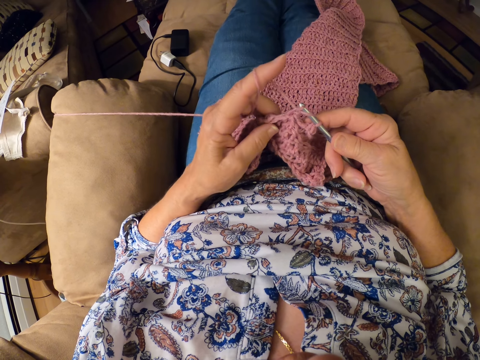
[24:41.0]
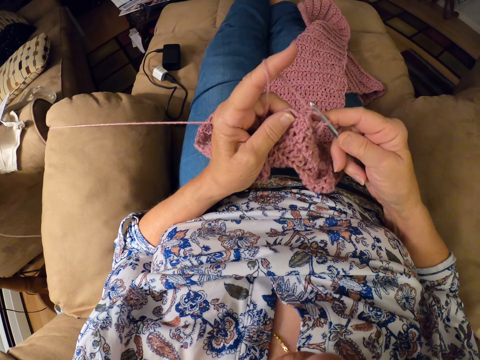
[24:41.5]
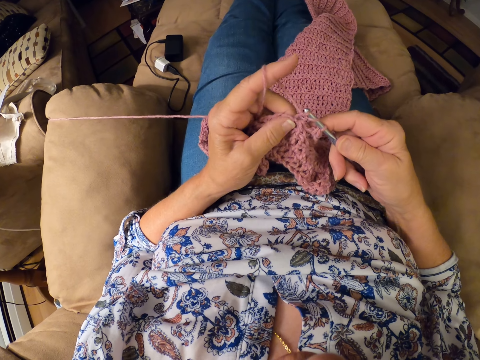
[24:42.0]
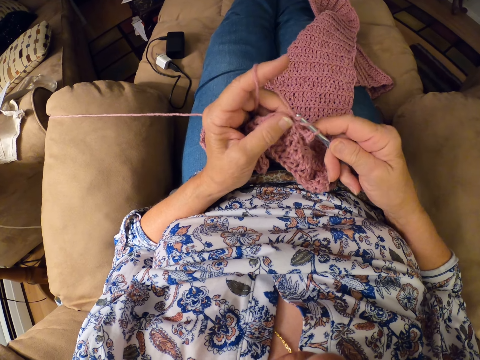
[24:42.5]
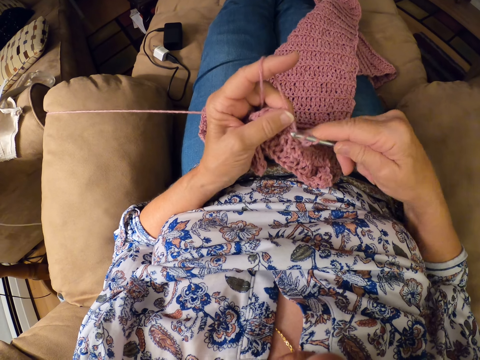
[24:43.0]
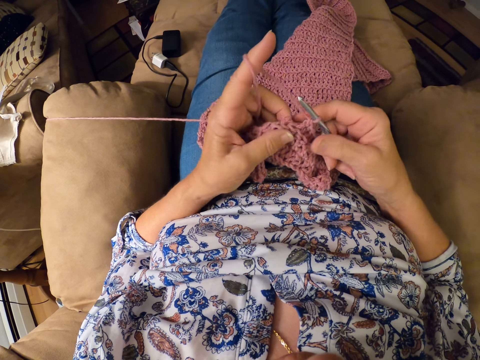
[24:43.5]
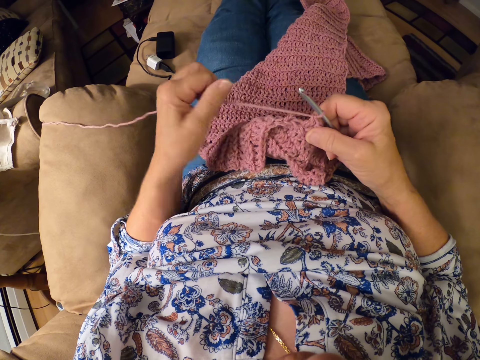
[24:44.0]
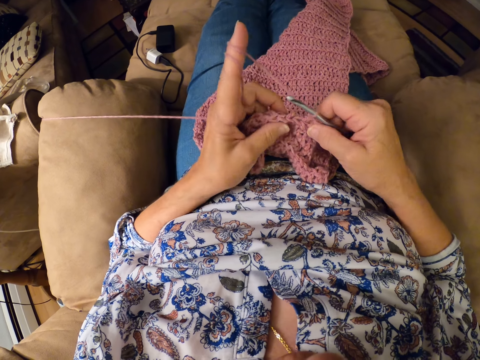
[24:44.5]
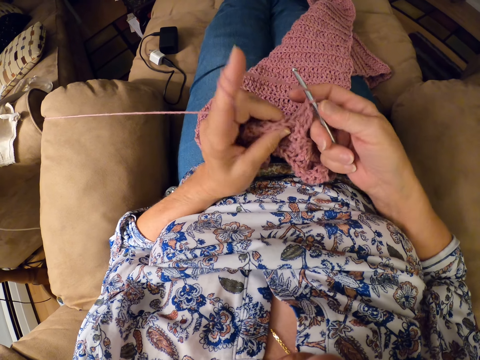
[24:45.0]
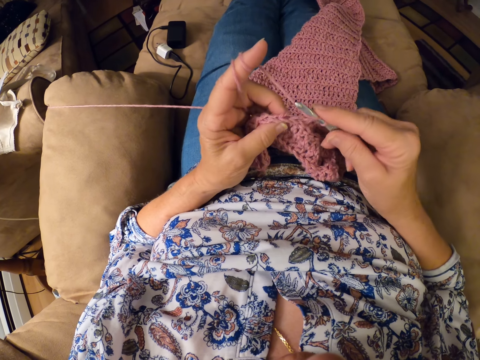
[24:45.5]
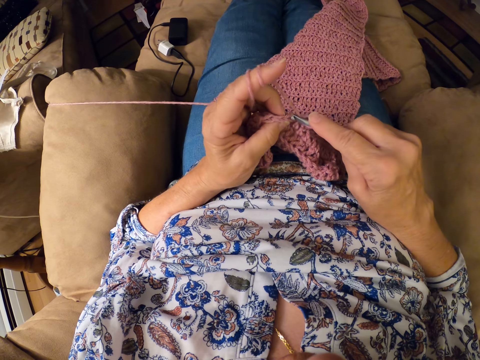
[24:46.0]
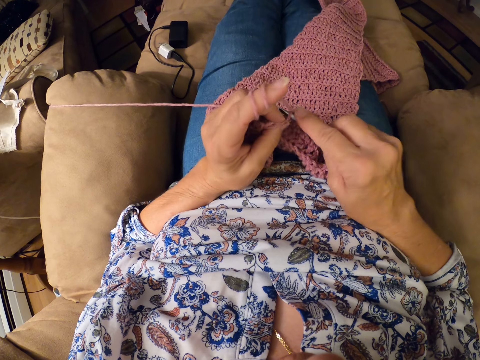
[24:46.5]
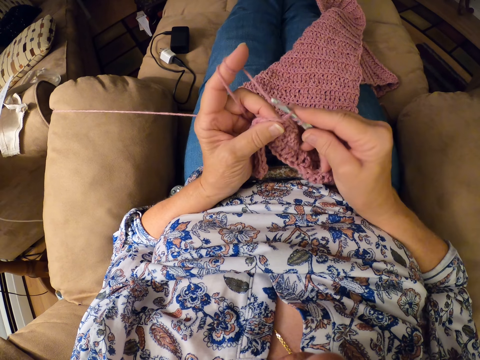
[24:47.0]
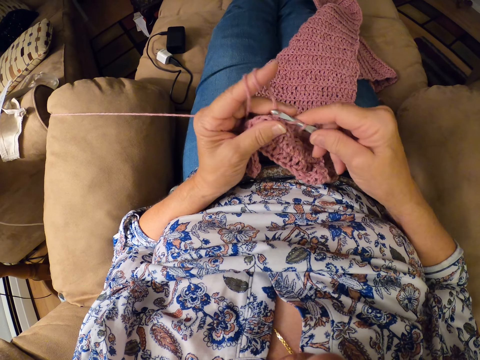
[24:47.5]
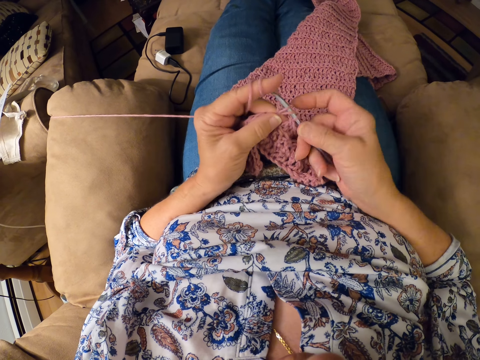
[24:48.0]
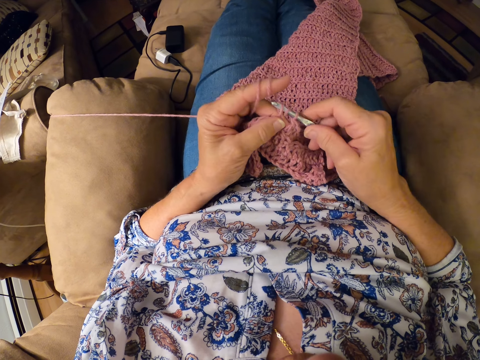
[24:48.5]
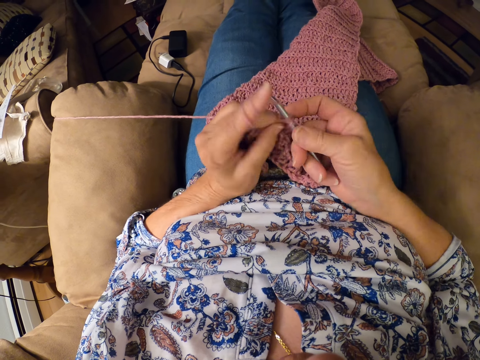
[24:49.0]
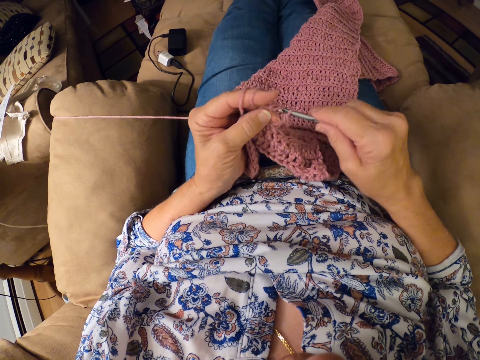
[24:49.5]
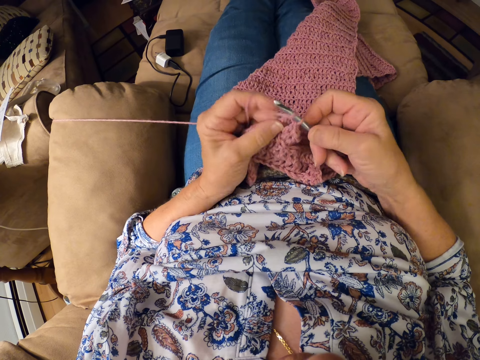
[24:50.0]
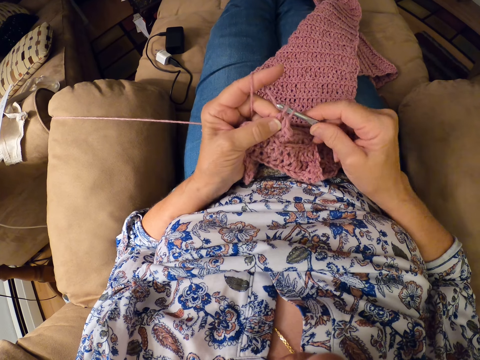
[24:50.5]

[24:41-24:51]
The camera wearer stares on the cloth. She twirls the yarn around her left hand. She pulls a thread with a finger. She continues crocheting the yarn with the crocheting hook. She knits the cloth with a crochet hook and the thread.

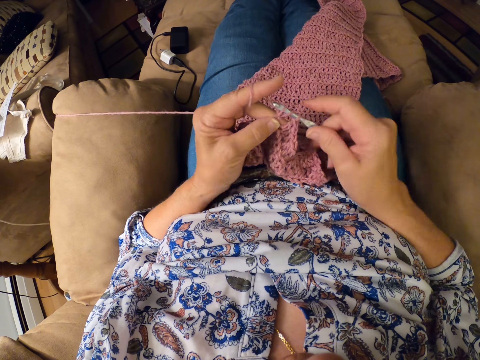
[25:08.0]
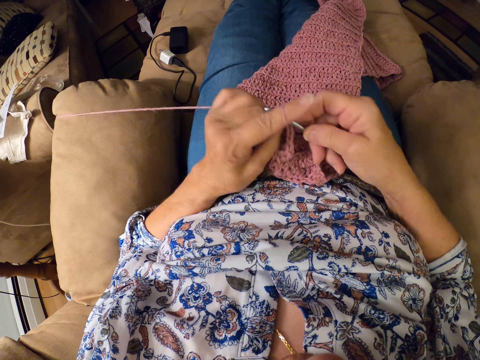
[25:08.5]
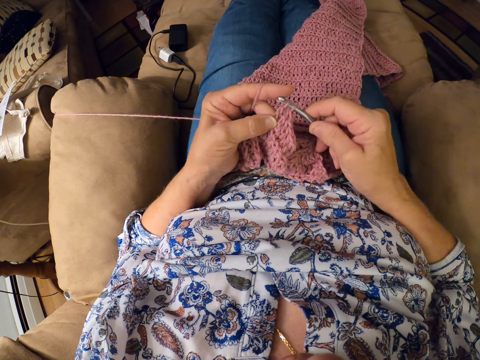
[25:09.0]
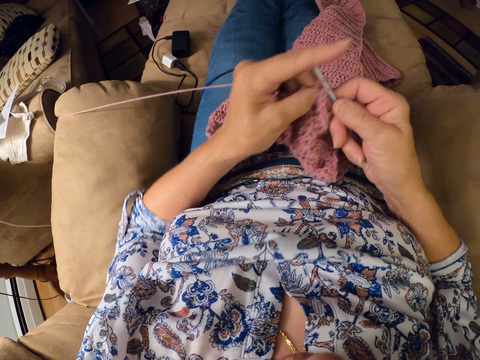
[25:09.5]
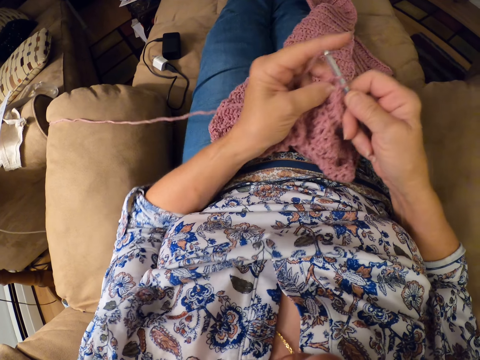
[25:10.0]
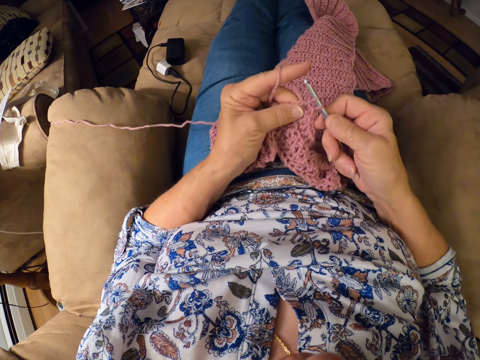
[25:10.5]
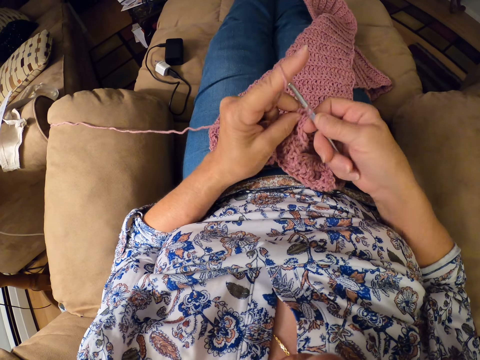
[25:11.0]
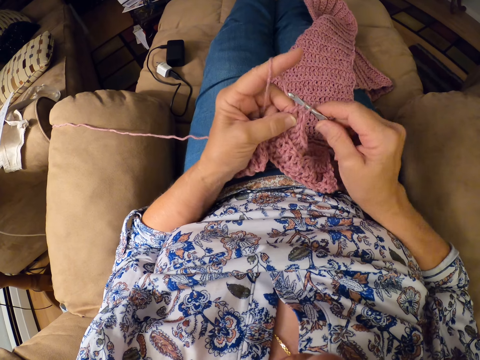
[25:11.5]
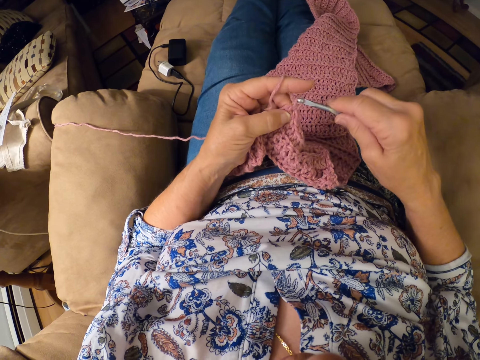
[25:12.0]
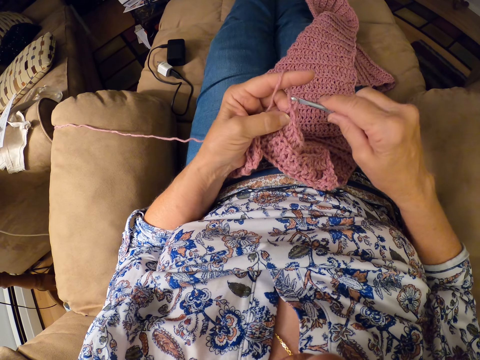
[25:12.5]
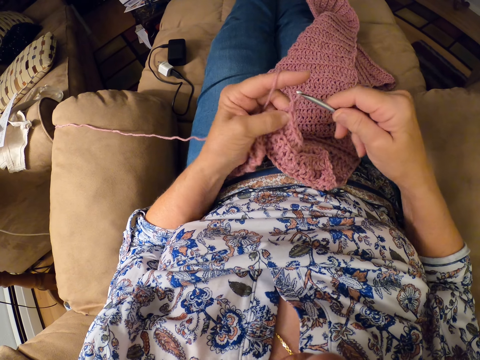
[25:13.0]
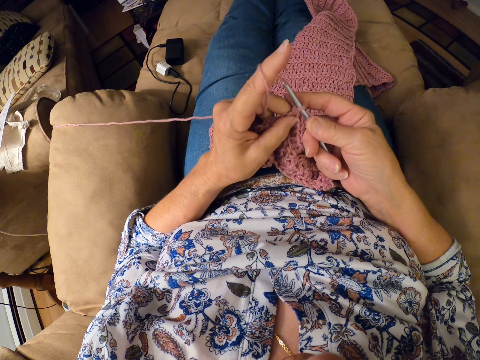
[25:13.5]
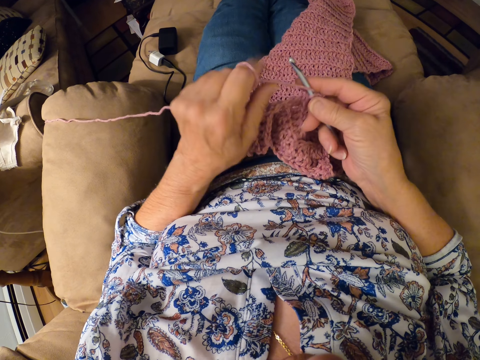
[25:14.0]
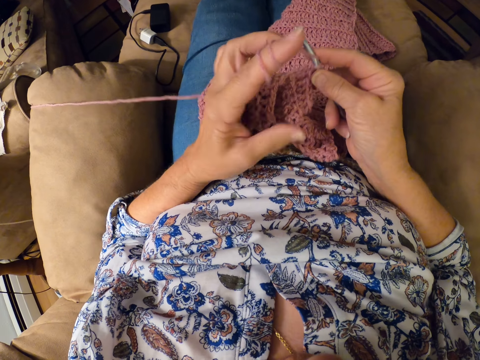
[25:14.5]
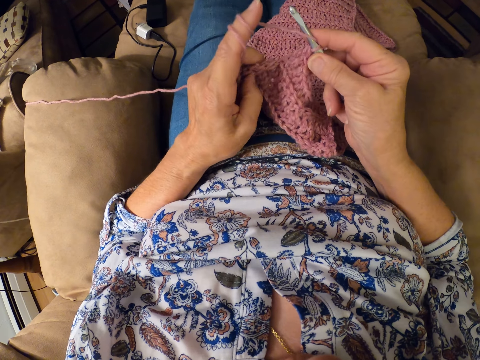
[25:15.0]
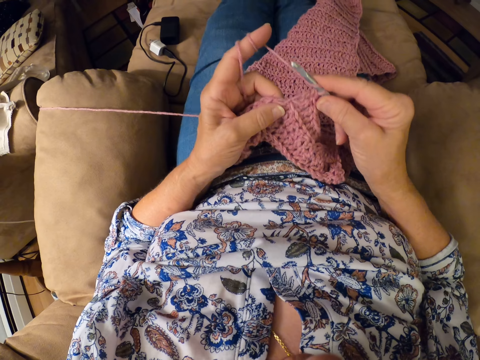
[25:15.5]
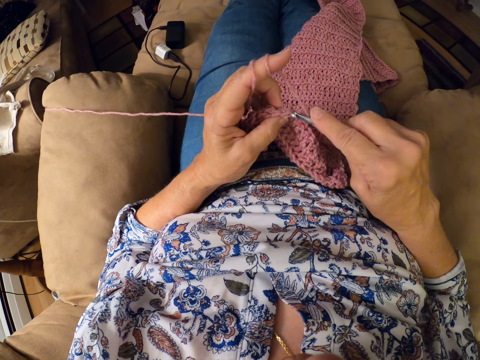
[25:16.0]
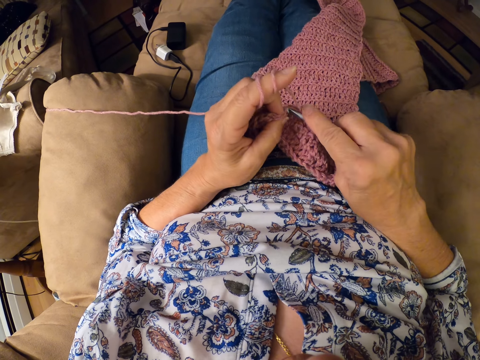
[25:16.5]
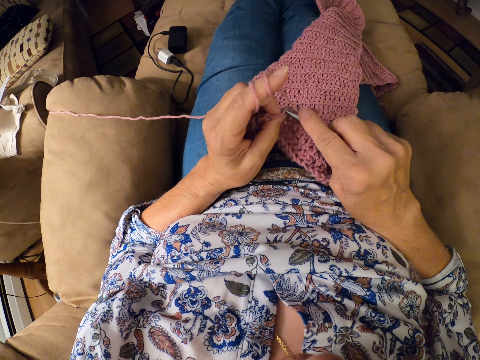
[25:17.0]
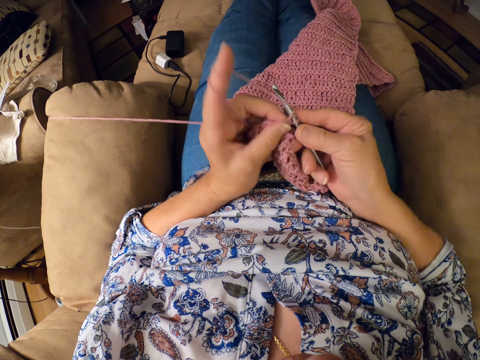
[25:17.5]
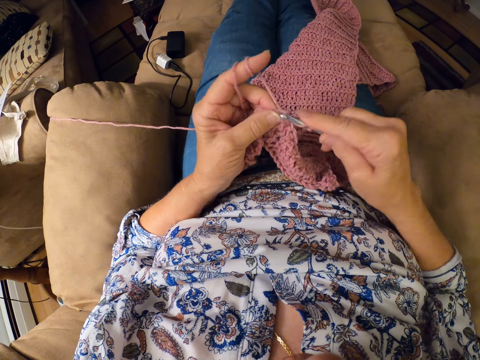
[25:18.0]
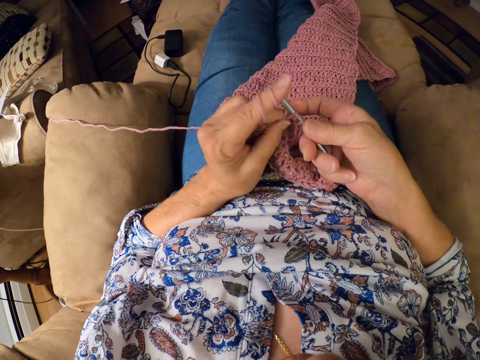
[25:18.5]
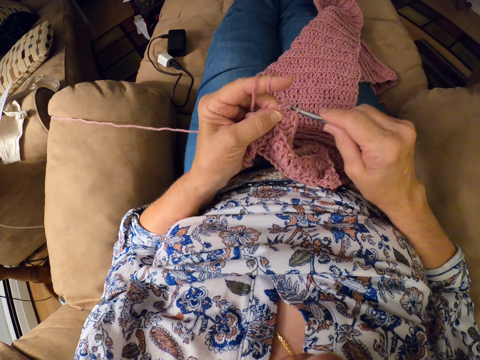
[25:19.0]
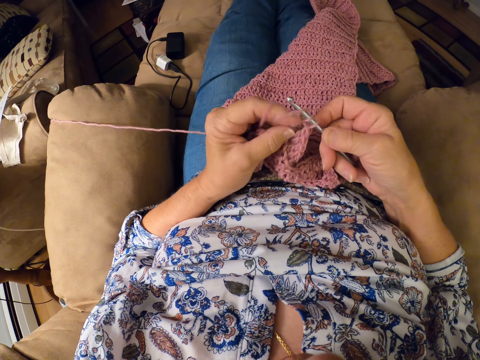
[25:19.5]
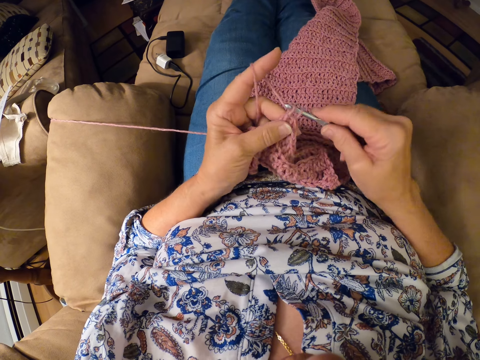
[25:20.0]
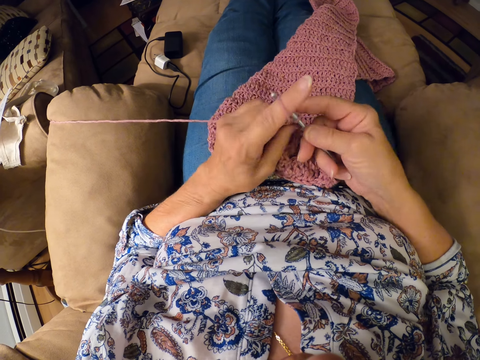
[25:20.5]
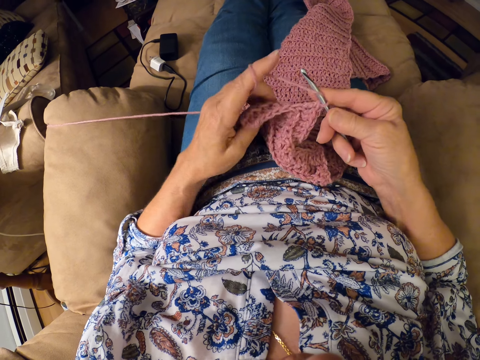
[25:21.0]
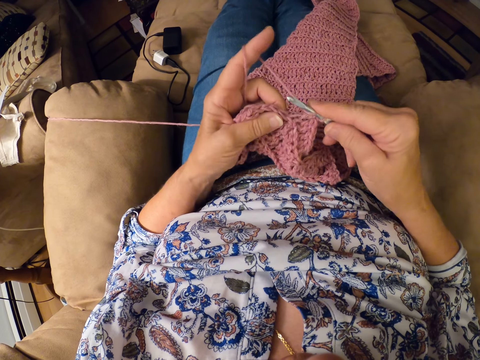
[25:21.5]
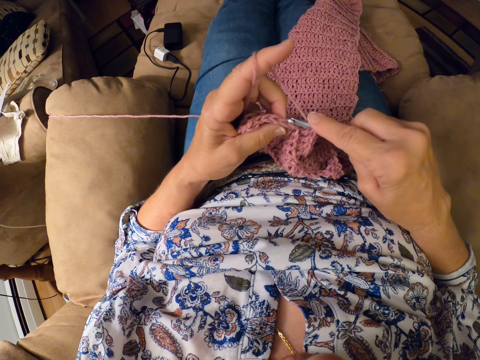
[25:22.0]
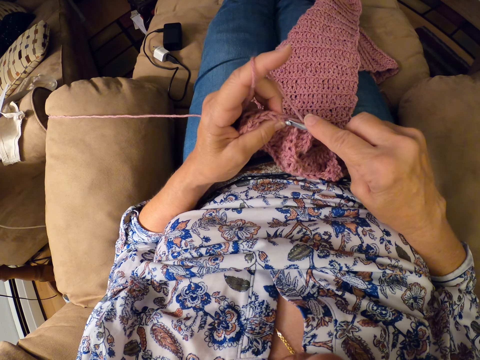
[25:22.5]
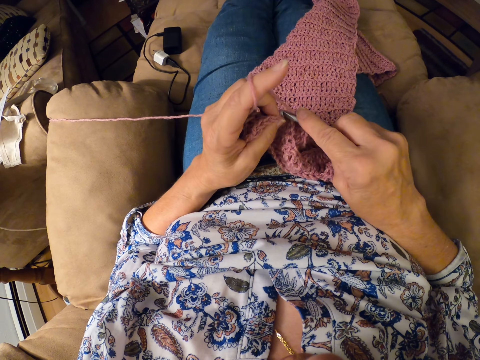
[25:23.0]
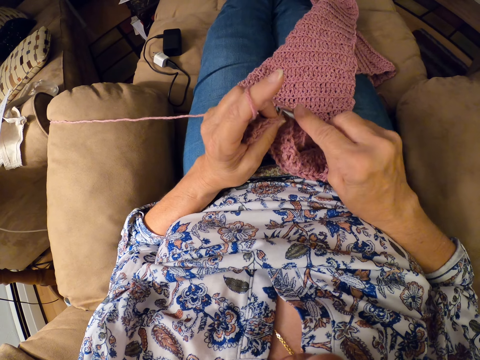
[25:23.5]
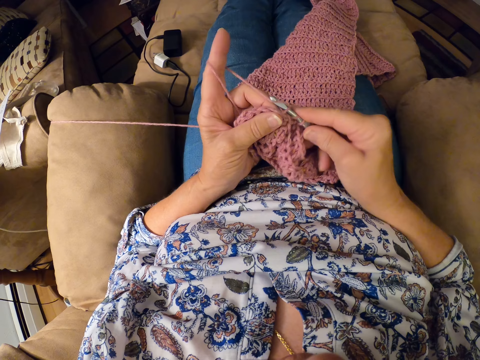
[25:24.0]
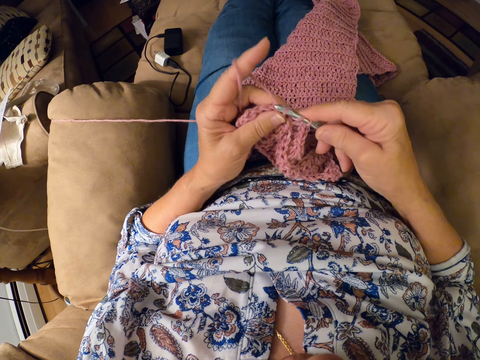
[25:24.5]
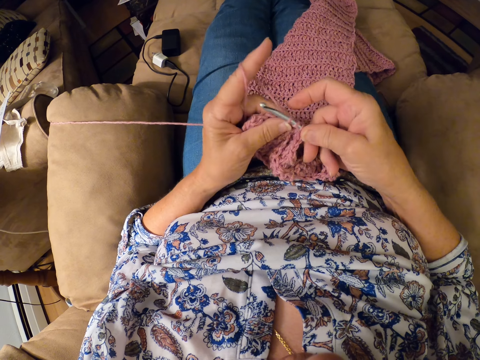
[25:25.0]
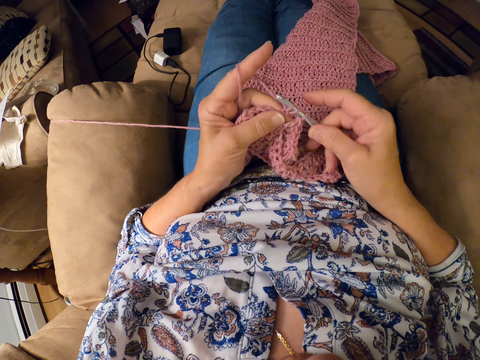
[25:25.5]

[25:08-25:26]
The camera wearer adjusts her left hand. She continues crocheting the yarn with the crocheting hook. She pushes the hand. She knits a cloth with a crochet hook and a thread. She twirls the yarn around her left hand. She pulls the thread with a finger. She continues crocheting the yarn with the crocheting hook. She knits the cloth with the crochet hook and the thread.
